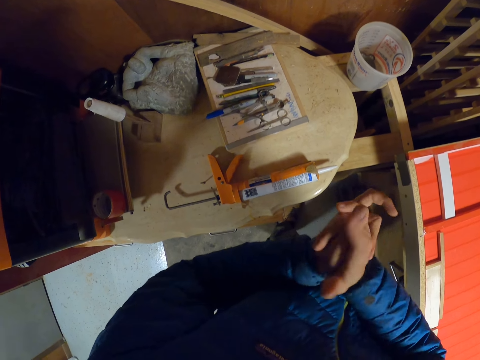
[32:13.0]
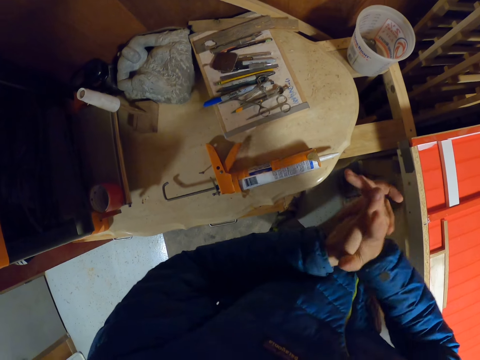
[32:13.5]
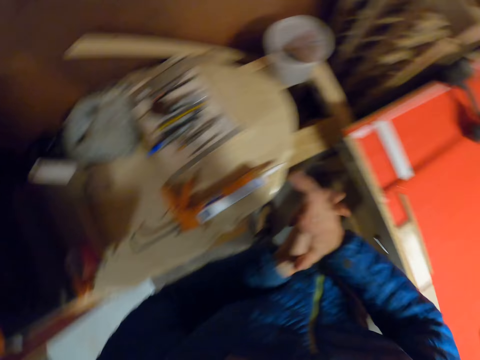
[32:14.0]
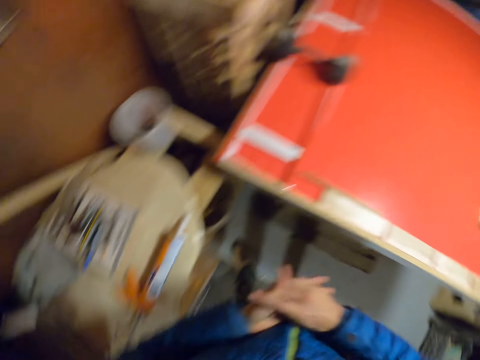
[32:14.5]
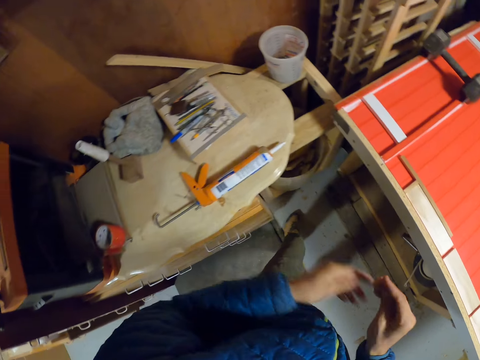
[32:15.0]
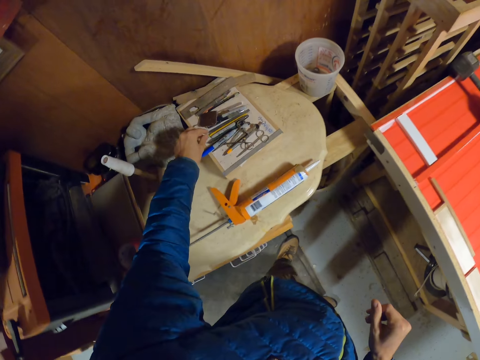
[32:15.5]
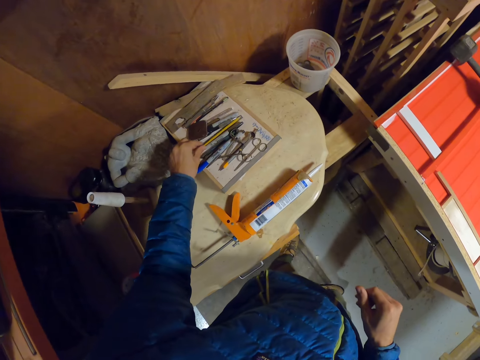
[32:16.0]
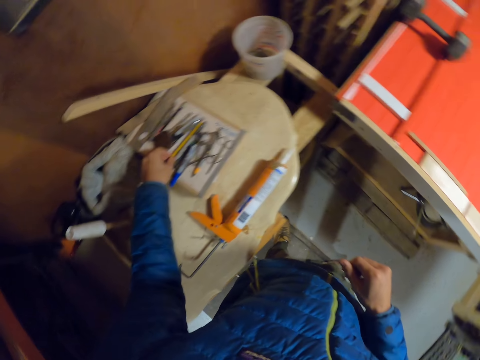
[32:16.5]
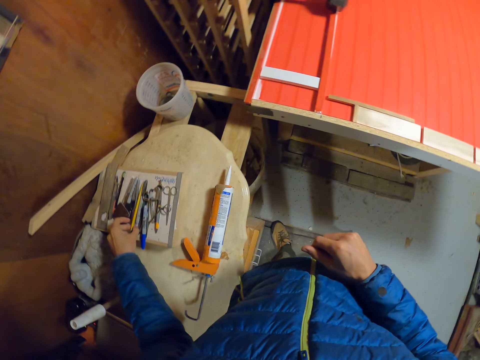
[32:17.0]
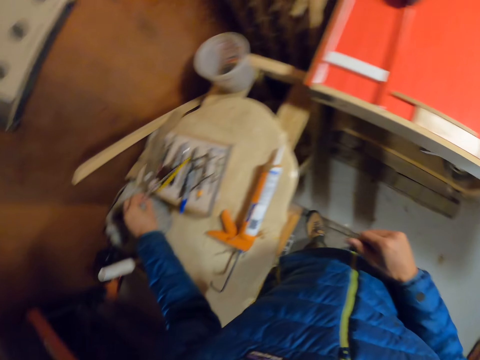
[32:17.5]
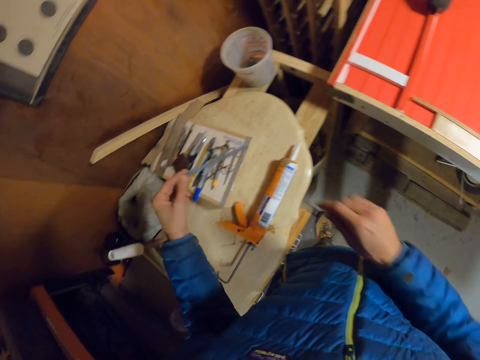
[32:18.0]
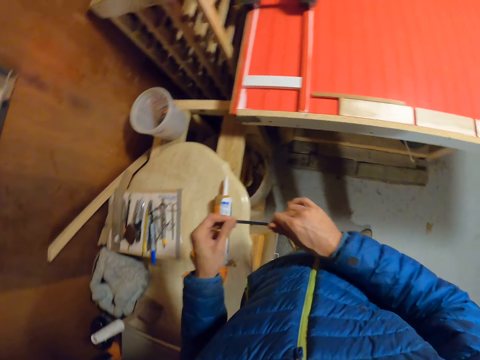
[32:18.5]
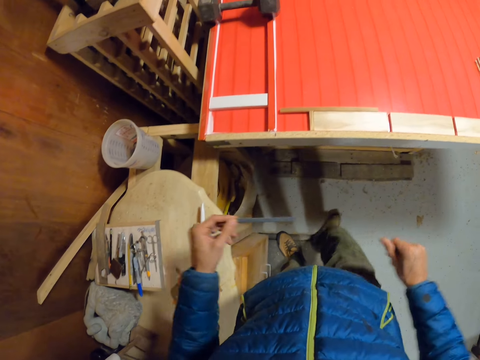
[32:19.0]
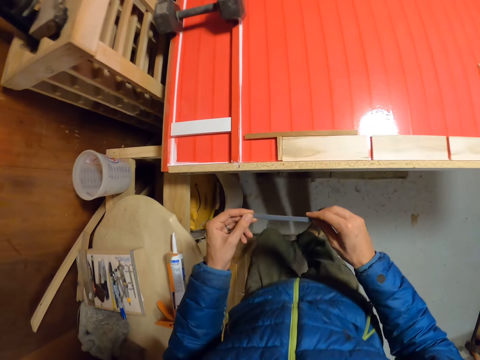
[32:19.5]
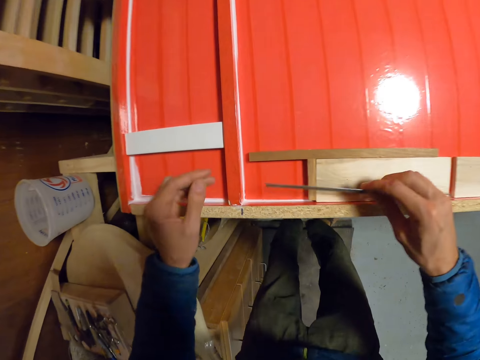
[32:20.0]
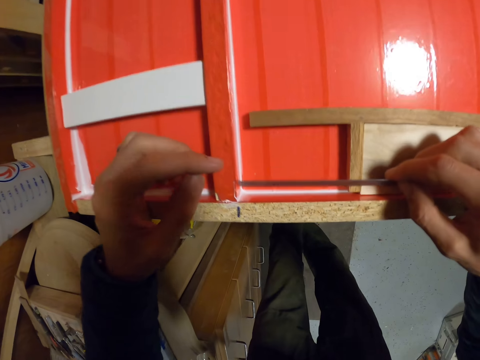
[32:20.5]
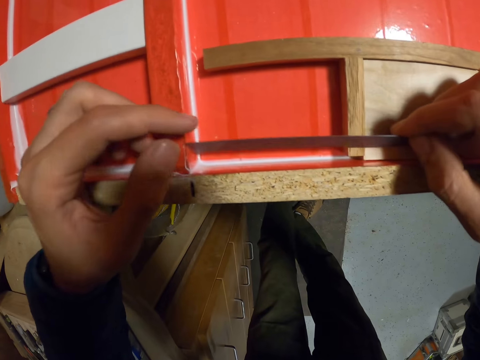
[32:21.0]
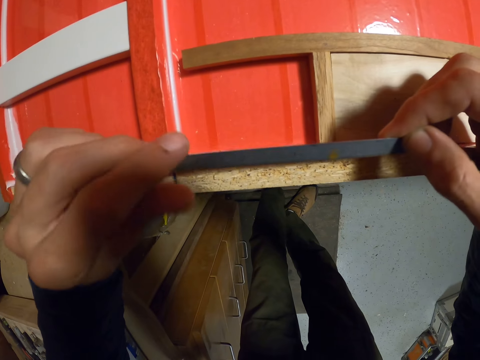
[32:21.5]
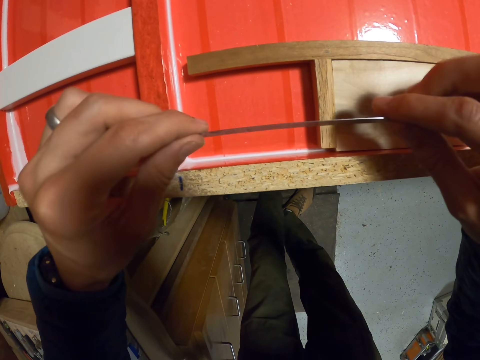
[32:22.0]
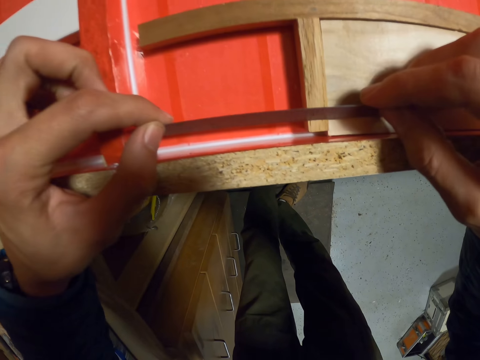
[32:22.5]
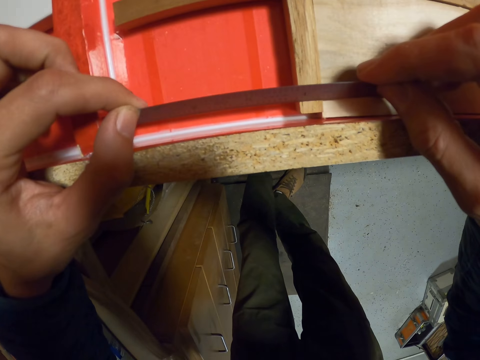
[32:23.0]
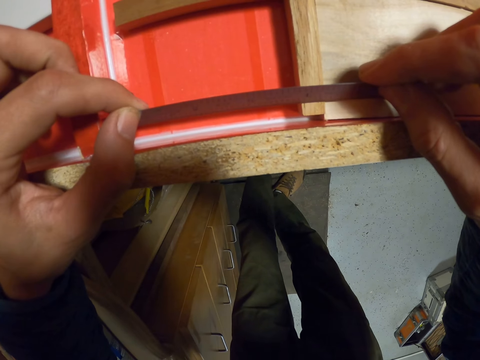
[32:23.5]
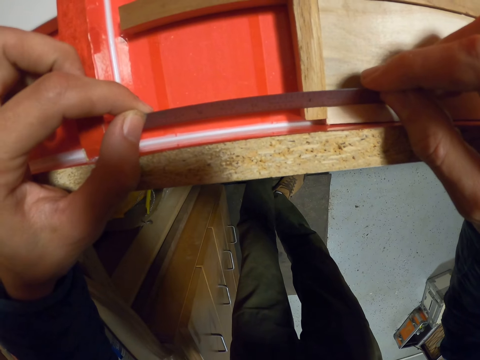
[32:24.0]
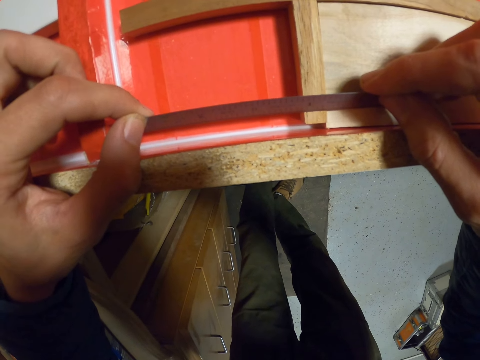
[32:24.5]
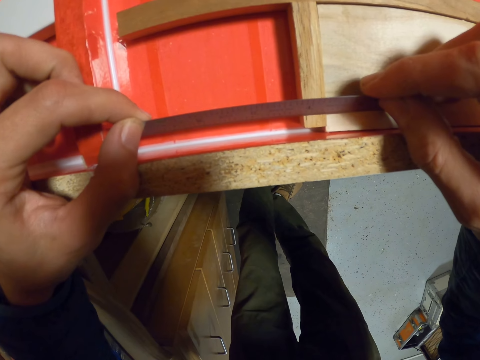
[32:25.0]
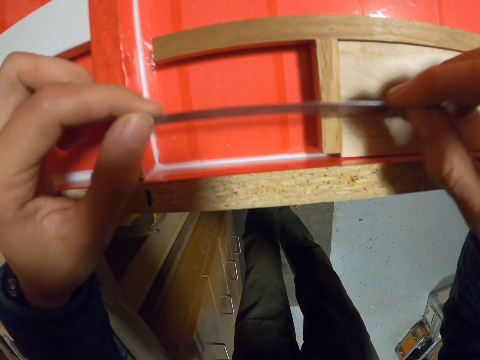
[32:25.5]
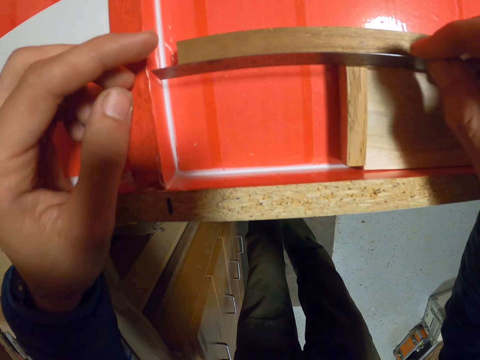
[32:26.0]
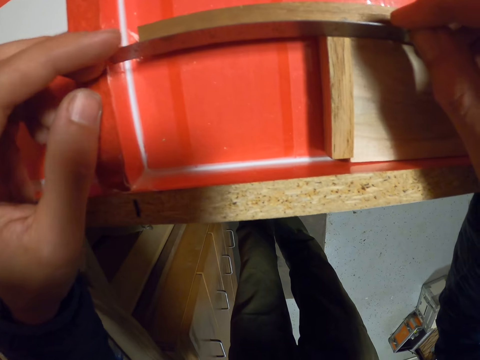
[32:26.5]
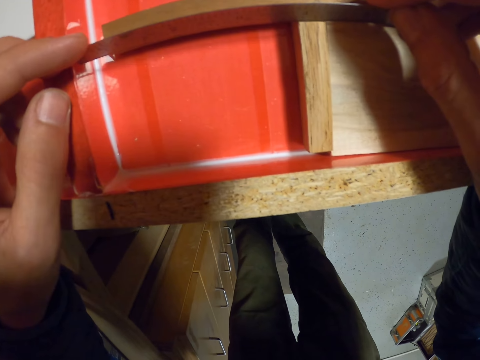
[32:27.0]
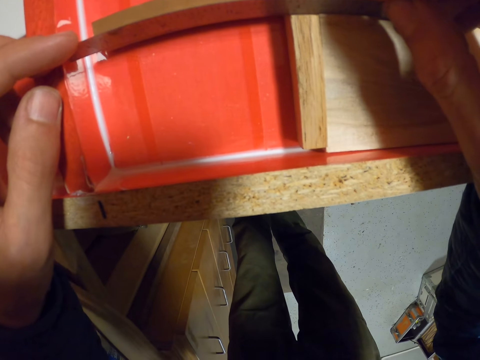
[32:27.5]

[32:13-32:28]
The camera wearer looks around. He picks up a metal ruler from a tool tray with his left hand. He passes the metal ruler to his right hand. He measures a length on the work-table with the metal ruler. He measures the part without wood.

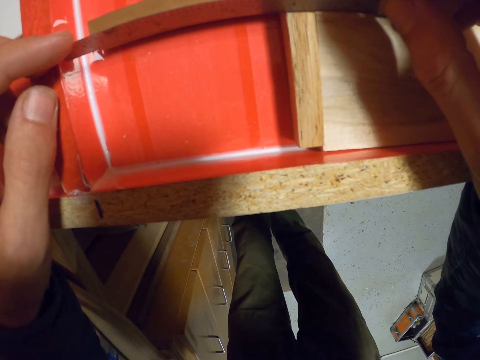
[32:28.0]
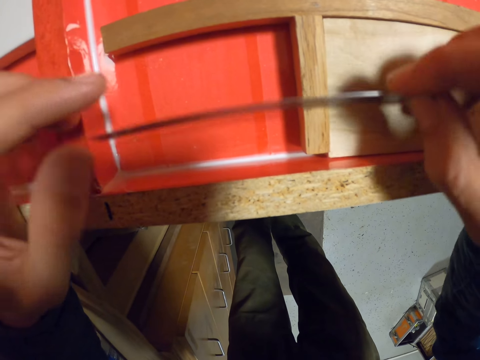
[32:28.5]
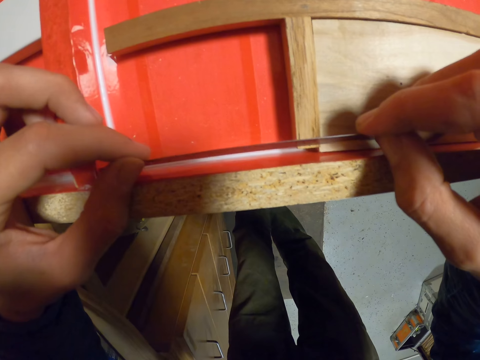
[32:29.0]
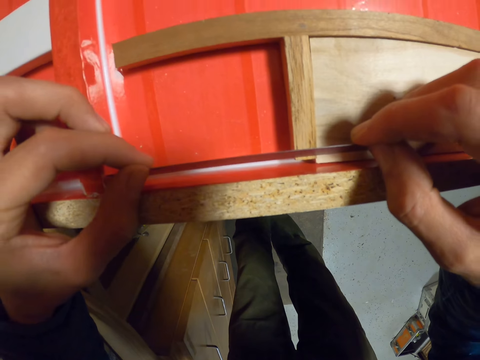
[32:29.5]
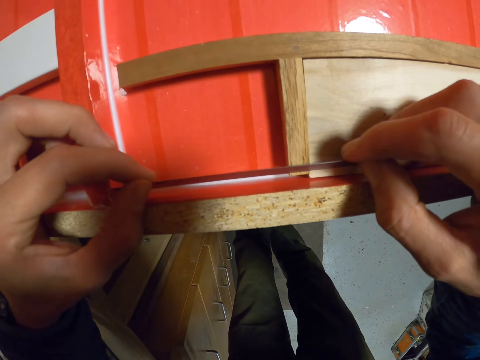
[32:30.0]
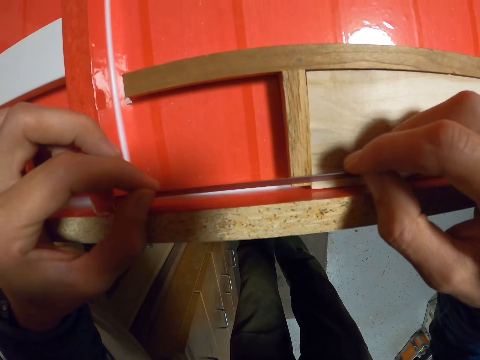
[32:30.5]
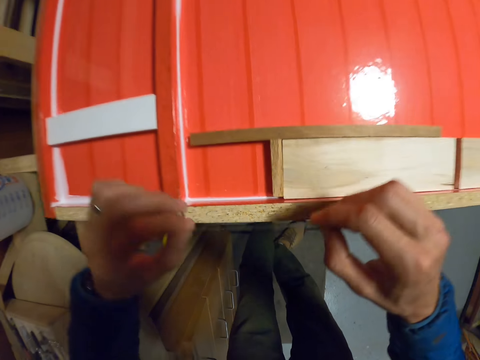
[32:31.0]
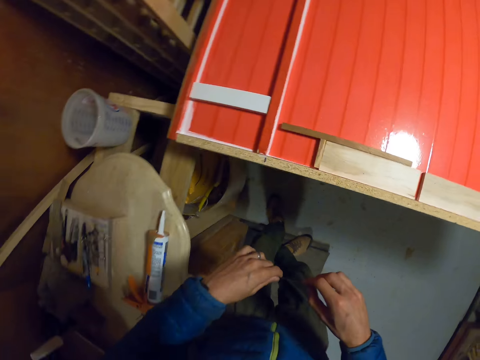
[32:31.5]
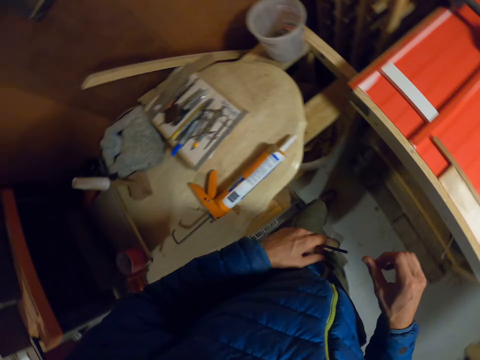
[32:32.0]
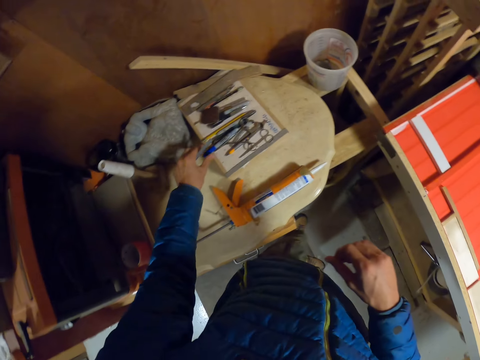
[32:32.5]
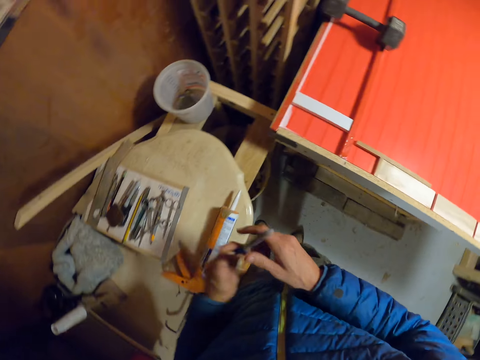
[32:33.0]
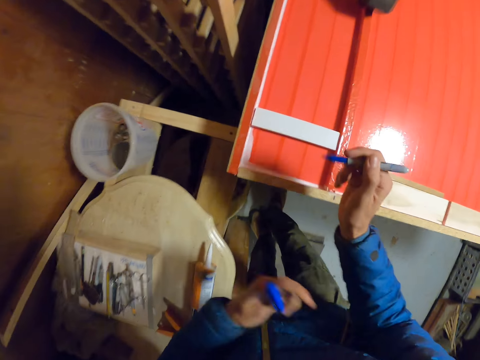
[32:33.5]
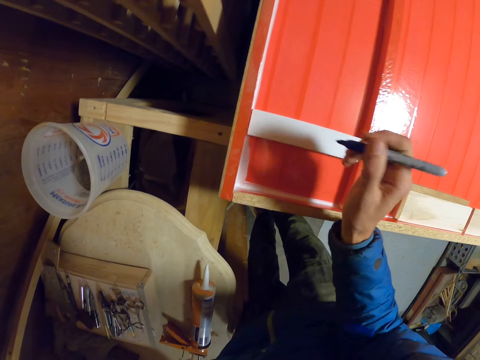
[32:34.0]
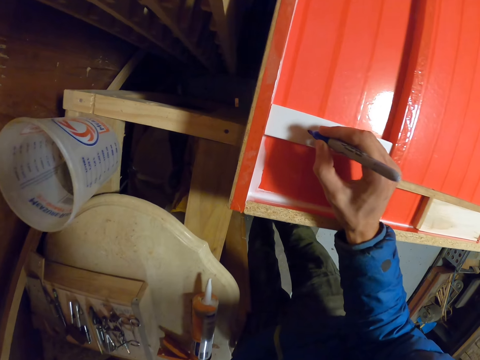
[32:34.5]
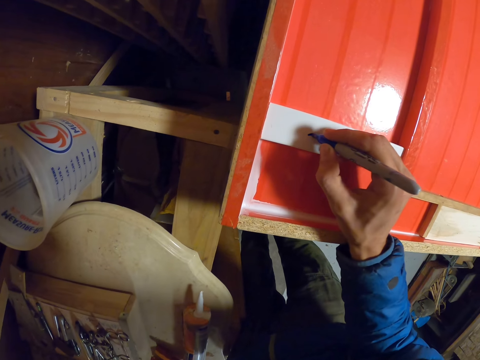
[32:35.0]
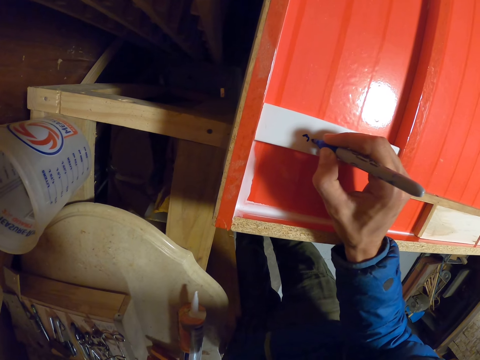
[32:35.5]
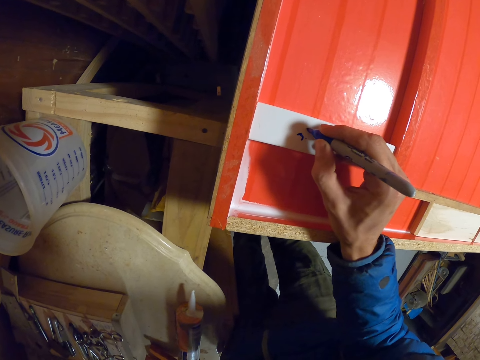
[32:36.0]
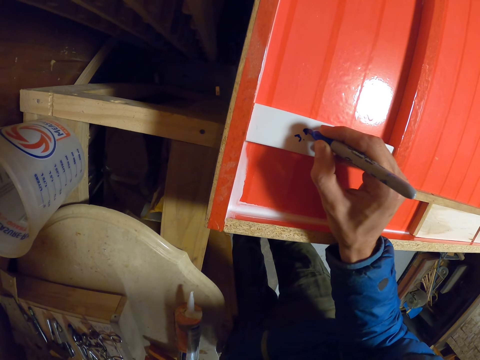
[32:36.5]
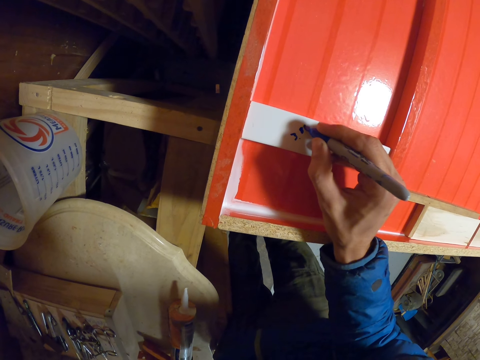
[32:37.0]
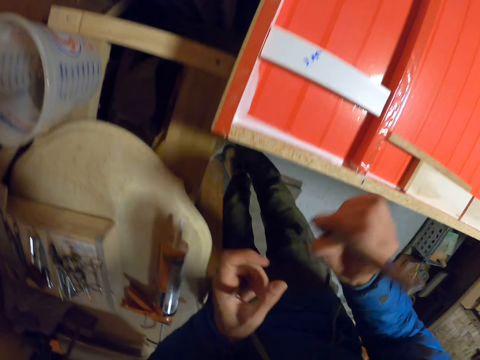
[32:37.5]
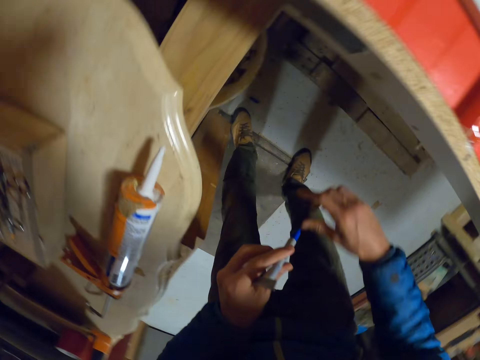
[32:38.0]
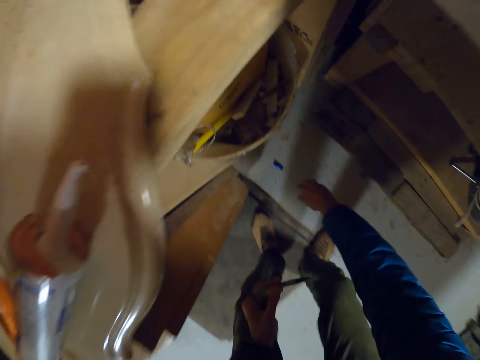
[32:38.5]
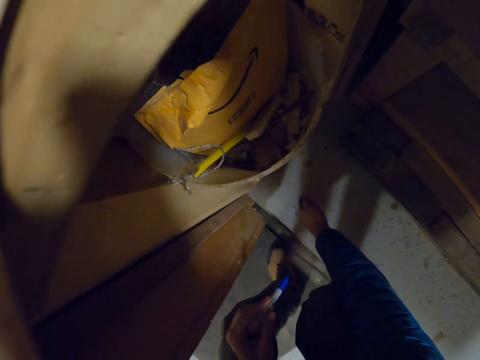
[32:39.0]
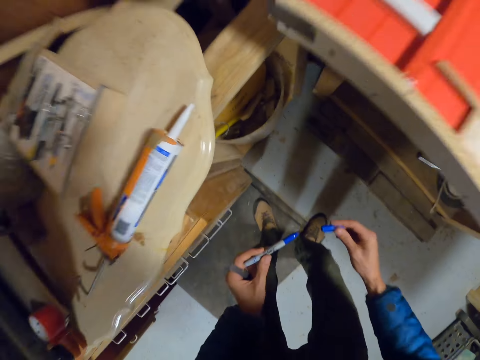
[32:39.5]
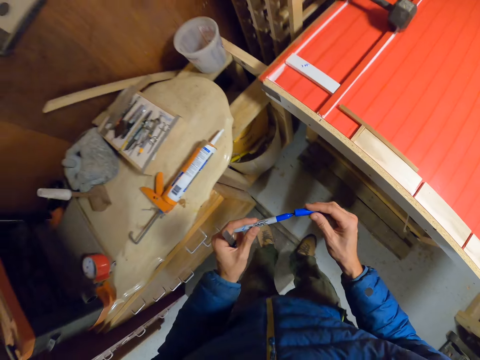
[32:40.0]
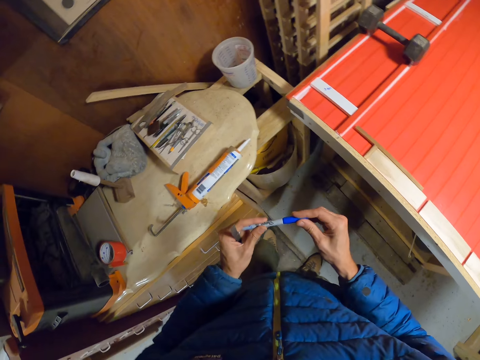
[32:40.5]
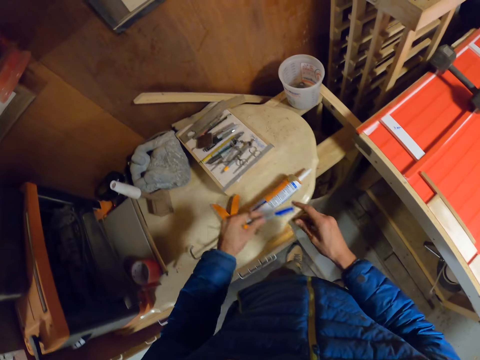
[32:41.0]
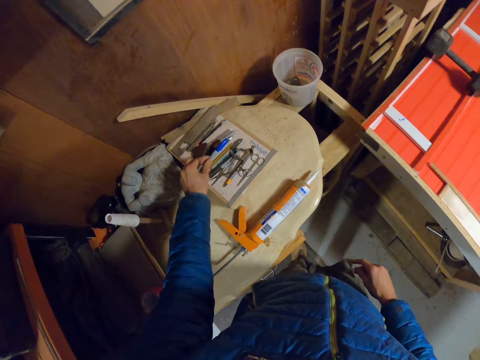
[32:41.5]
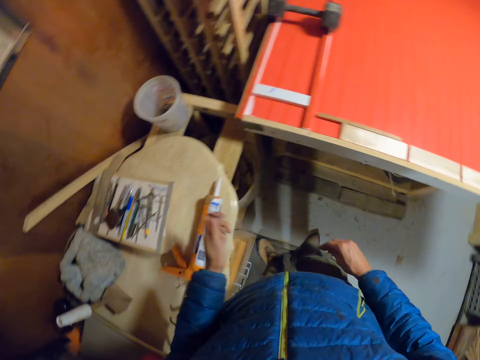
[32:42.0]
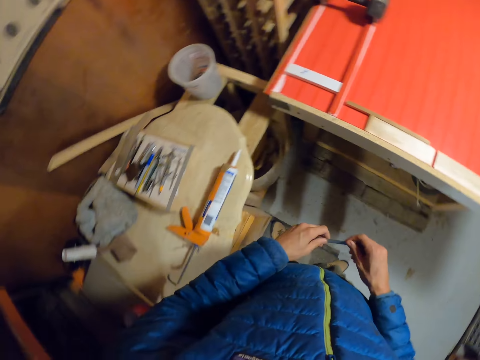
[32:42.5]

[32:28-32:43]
The camera wearer picks up a marker on the tool tray with his left hand. He opens the marker with both hands. He passes the marker from his left hand to his right hand. He writes on the side of the work-table with the marker in his right hand. He picks the marker cover from the ground with his right hand. He covers the marker with his hands. He returns the marker back to the tool tray with his left hand.
